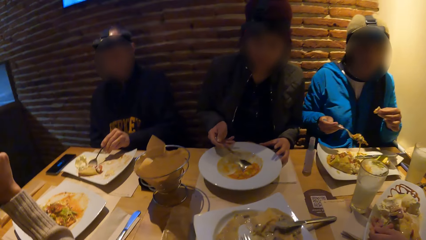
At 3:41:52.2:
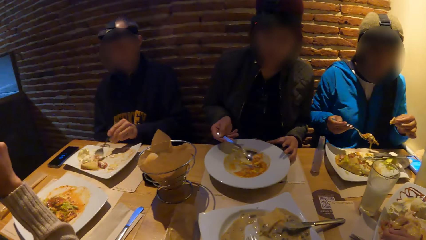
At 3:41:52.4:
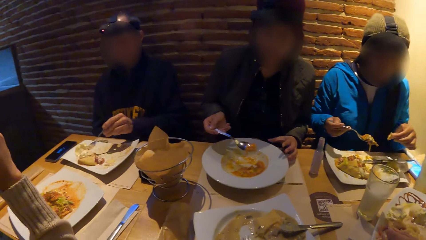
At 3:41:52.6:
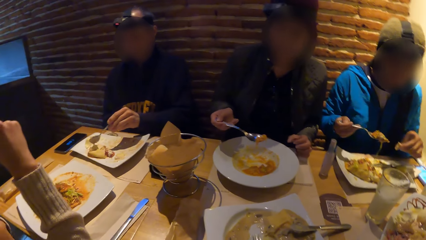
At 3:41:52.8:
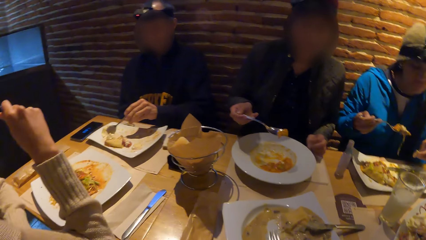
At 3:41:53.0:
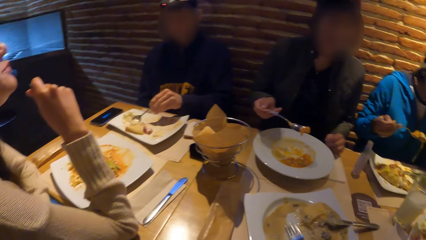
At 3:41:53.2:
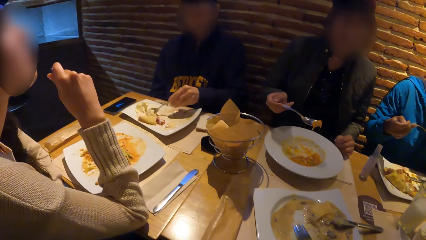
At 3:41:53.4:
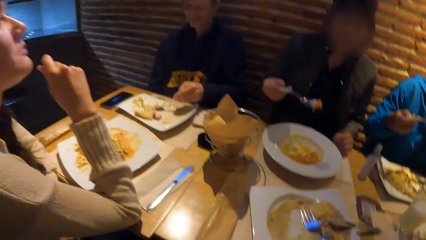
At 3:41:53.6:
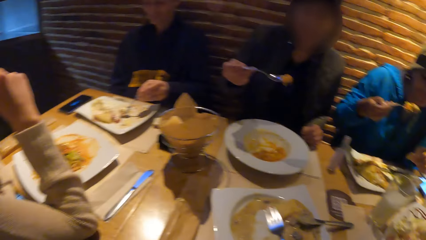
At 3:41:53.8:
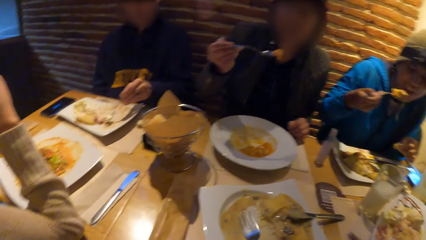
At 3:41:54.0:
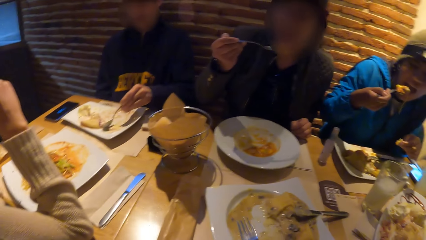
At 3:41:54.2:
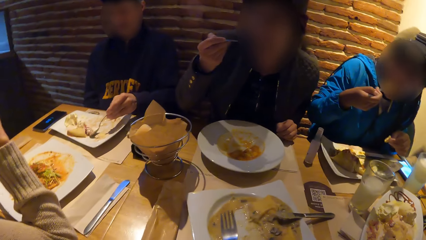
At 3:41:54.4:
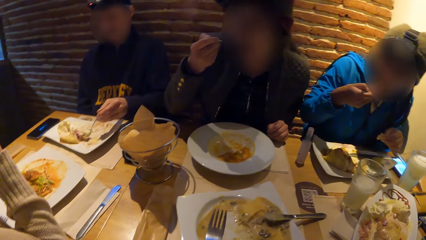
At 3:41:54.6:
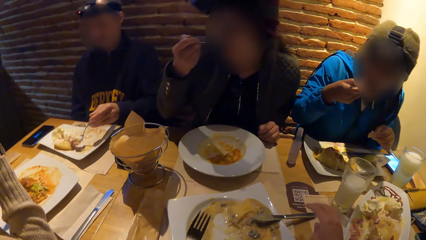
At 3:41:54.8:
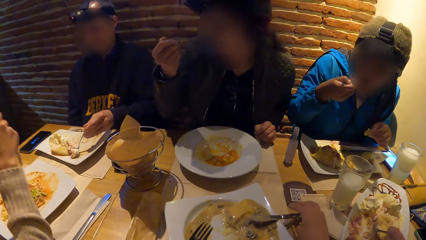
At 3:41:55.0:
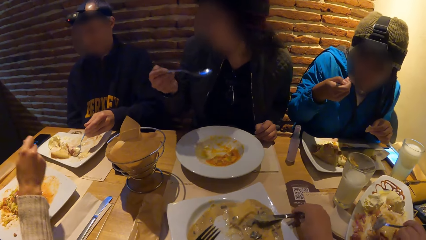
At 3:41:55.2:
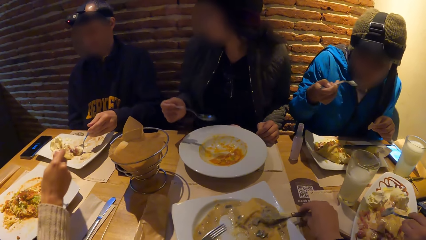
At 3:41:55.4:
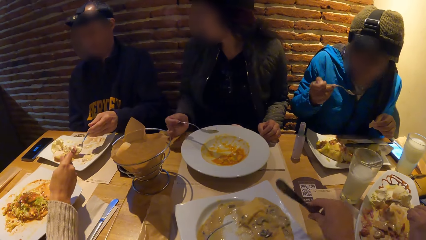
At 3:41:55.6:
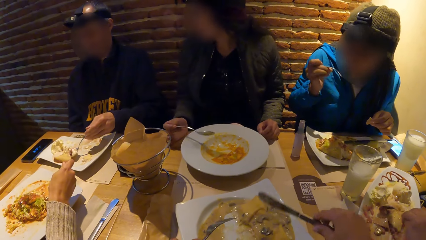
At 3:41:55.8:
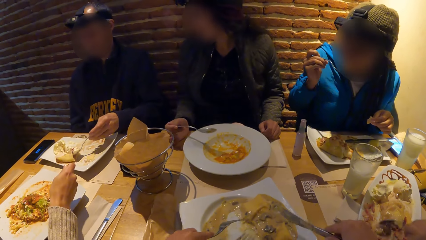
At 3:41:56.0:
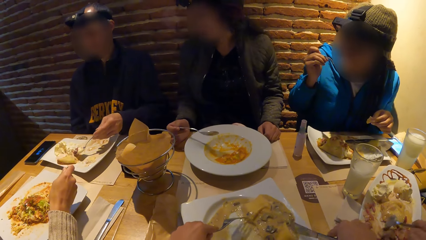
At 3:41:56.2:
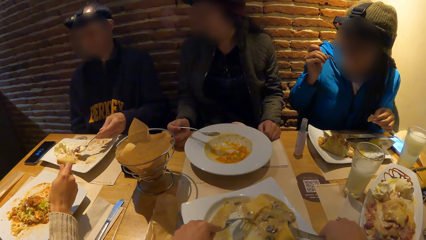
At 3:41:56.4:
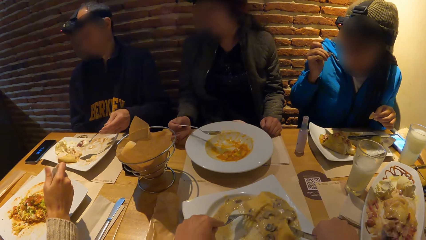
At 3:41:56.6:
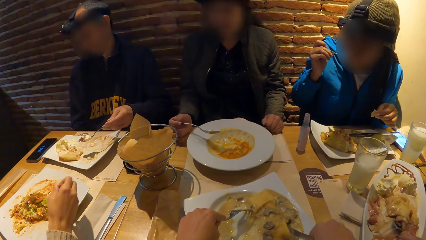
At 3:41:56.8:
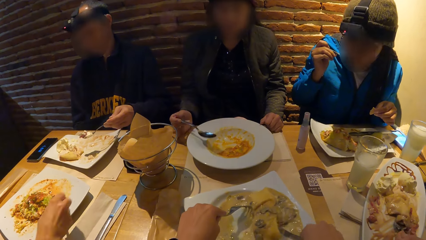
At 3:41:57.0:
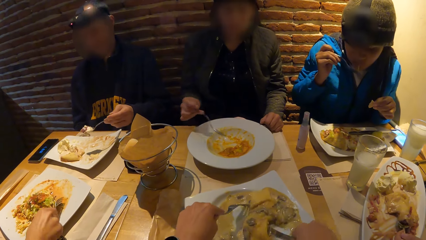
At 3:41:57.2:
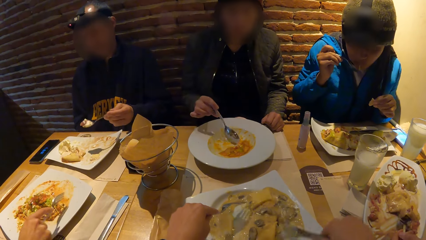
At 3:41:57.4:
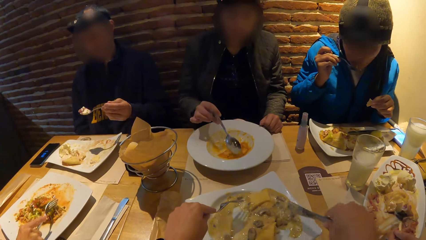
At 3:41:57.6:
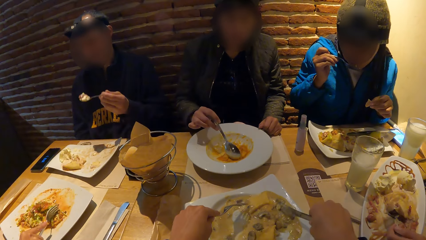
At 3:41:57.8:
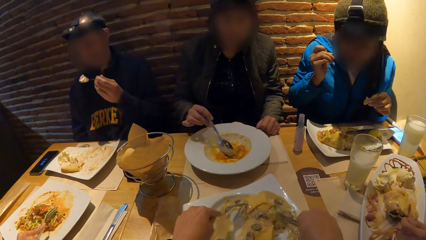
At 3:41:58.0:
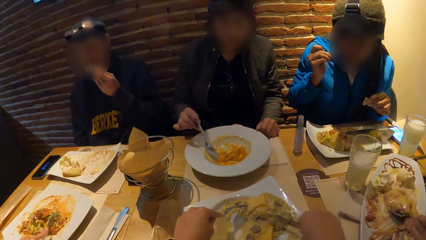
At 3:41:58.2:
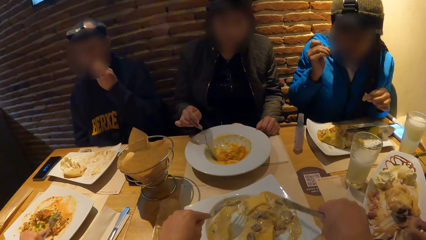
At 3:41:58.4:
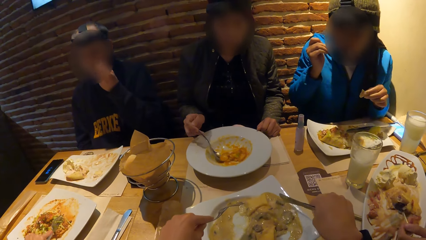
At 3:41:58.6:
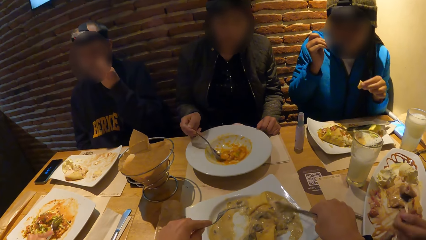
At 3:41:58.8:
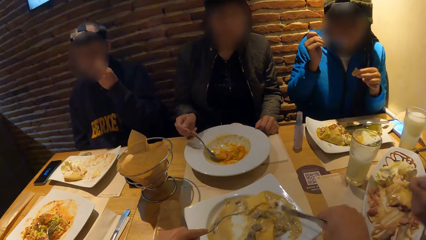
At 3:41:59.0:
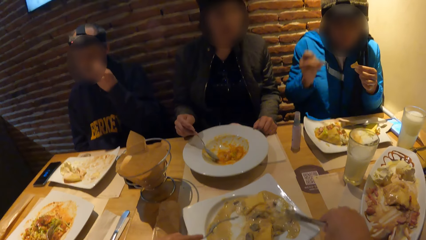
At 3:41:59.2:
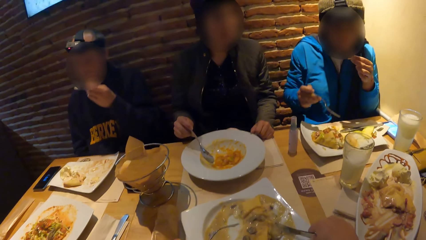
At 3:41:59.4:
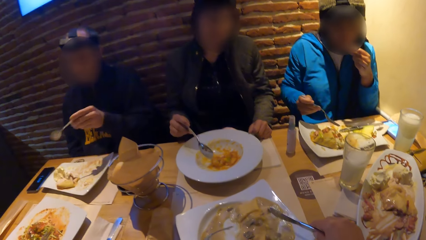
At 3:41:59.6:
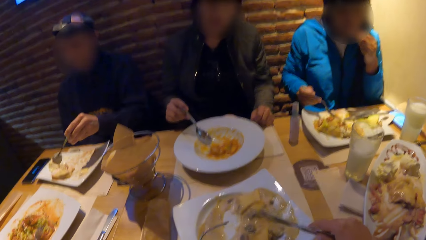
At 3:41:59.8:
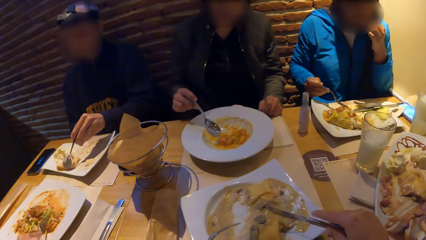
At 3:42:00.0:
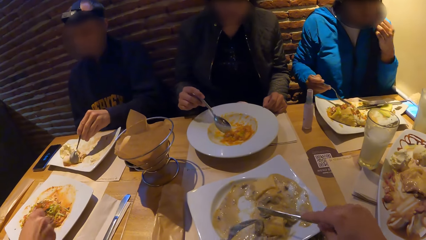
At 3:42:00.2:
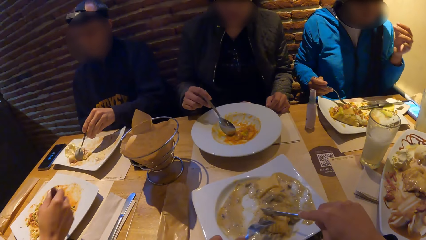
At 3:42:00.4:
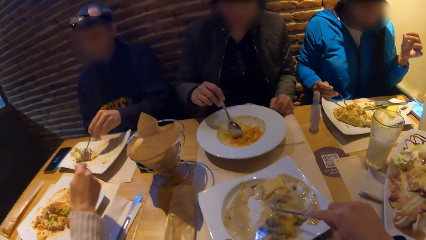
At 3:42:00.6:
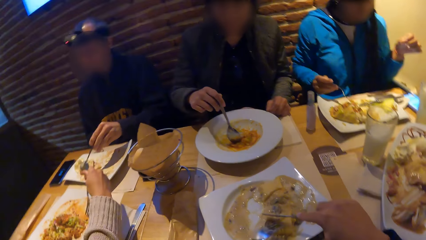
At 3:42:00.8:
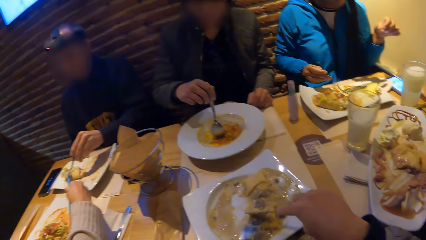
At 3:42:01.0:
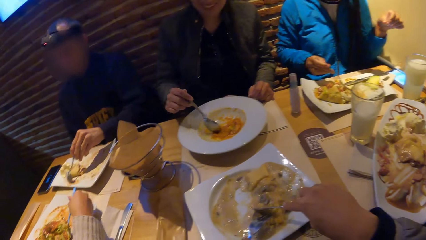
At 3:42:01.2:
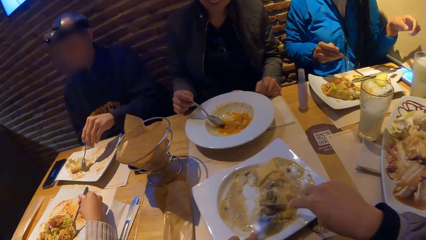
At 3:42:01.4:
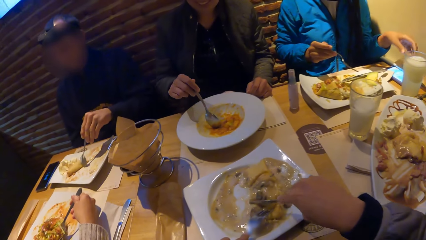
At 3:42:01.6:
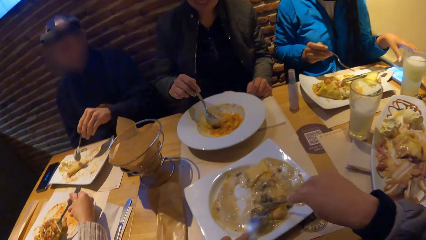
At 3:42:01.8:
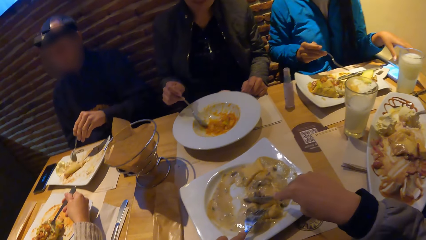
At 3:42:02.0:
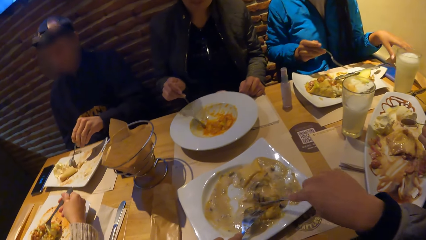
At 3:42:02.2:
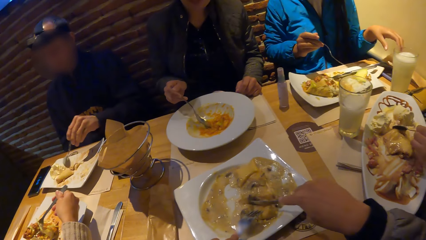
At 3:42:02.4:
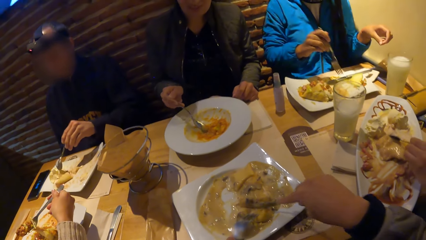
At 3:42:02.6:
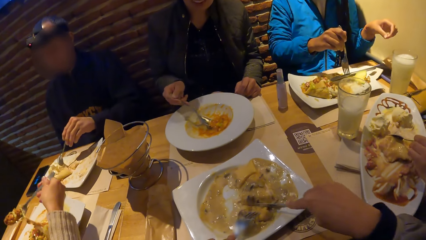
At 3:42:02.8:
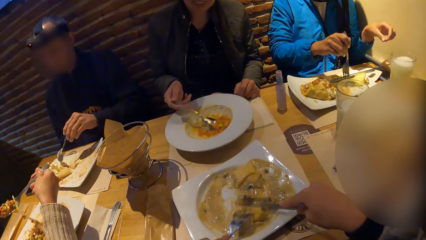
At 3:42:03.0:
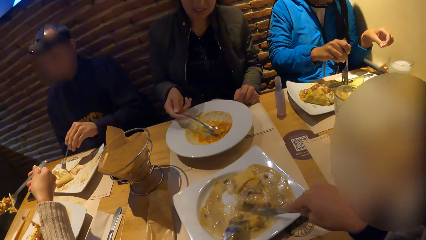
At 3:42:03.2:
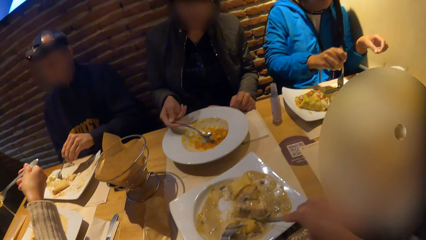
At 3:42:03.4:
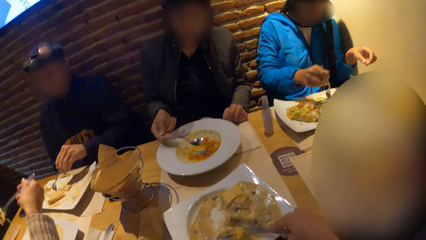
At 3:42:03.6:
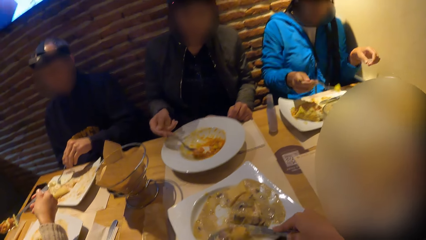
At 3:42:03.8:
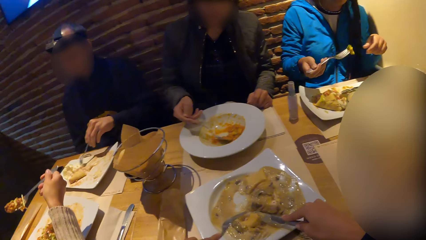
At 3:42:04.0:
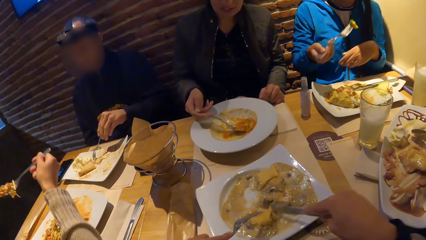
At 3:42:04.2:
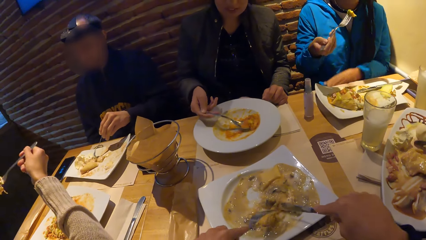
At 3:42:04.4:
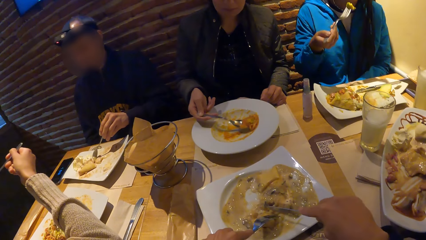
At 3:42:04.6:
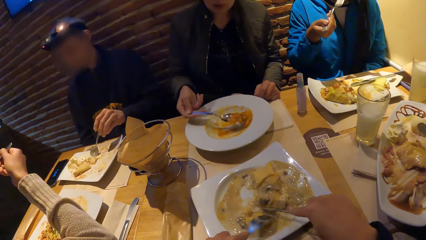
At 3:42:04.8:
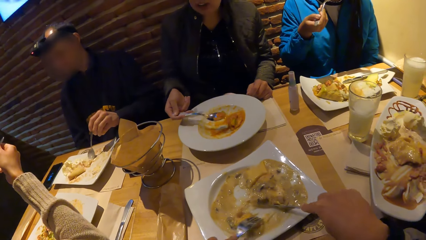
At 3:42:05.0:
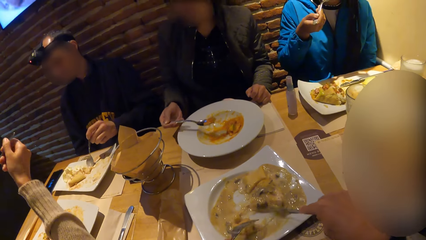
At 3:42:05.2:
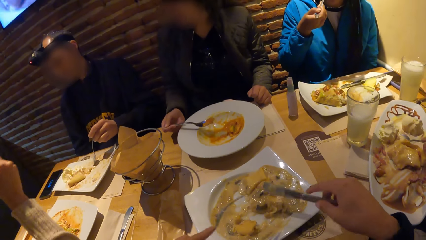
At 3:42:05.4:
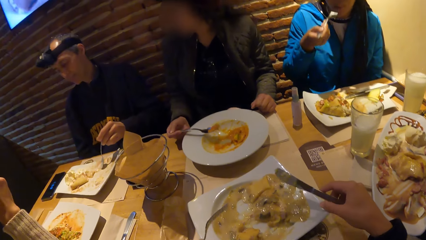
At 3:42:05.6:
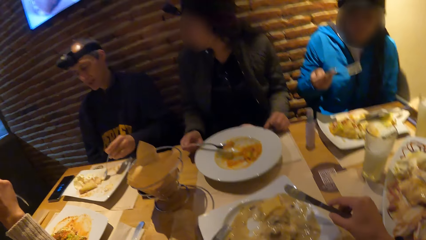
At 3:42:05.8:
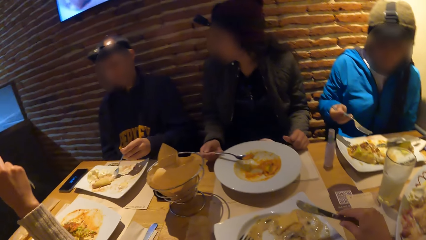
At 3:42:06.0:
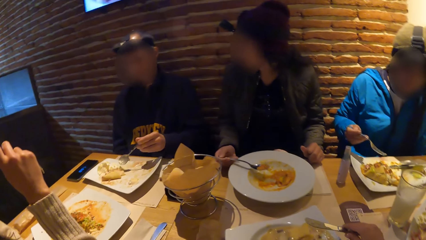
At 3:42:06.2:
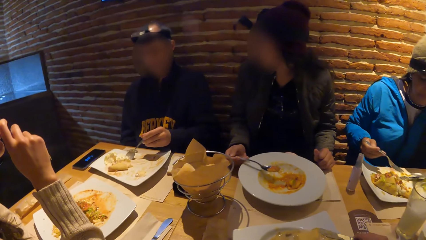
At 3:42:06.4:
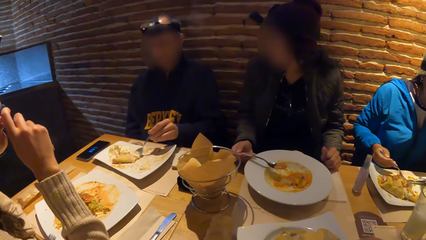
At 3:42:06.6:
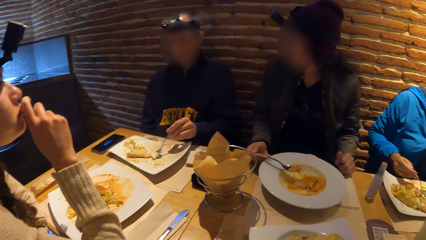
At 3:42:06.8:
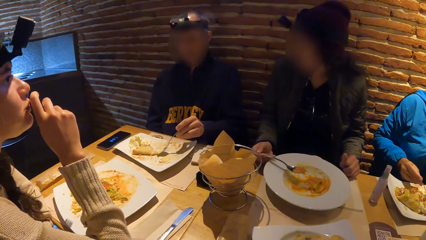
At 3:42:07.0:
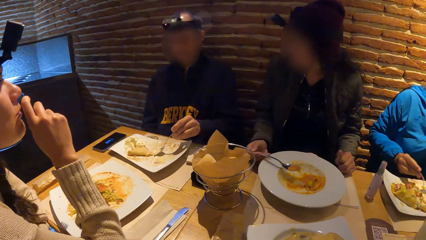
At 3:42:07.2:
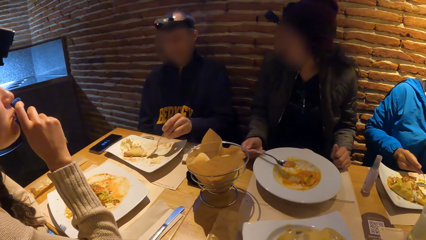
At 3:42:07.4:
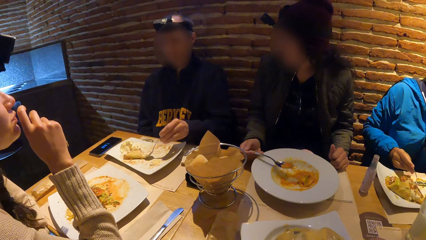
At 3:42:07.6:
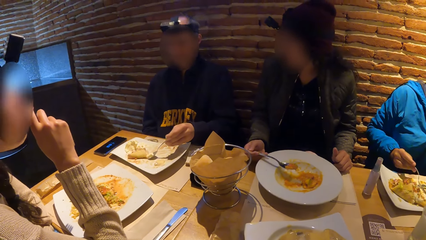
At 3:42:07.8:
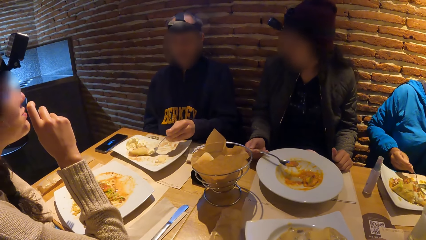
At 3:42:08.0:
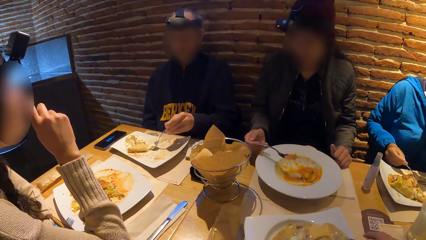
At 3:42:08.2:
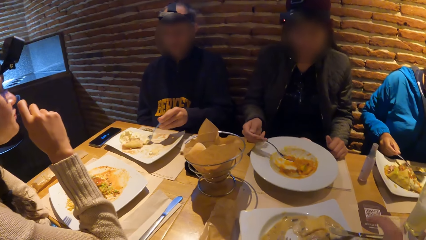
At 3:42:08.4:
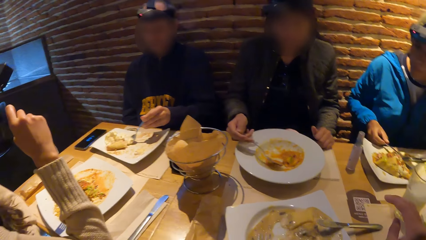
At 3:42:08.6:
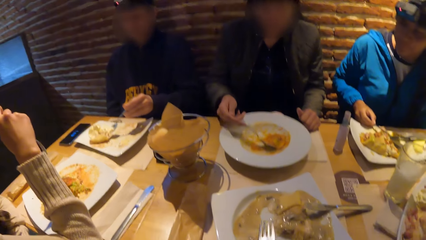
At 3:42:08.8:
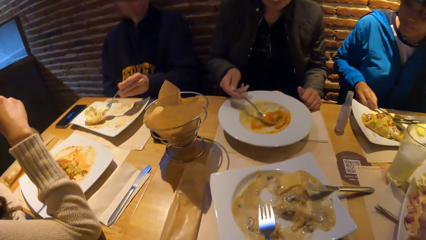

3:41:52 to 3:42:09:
The camera wearer picks up the fork and knife from the plate. A woman puts the food in her mouth with the fork in her right hand. She does so again. Another woman interacts with a man at the table. The camera wearer moves food in the plate. The man puts the food in his mouth with the spoon in his left hand. The first woman puts the food in her mouth with her left hand. The camera wearer cuts food in the plate. A third woman puts the food in her mouth with the fork in her right hand. The first woman puts the food in her mouth with the fork in her right hand. The second woman interacts with the man at the table. The camera wearer puts the knife on the table.
